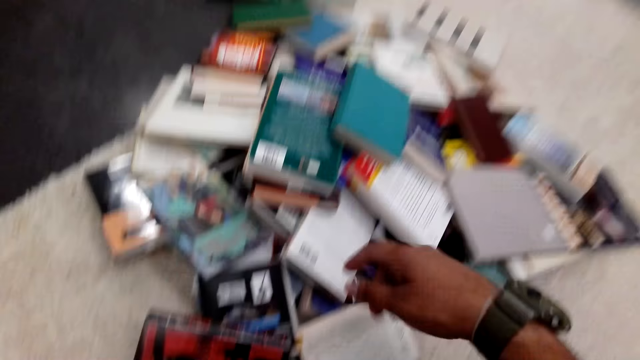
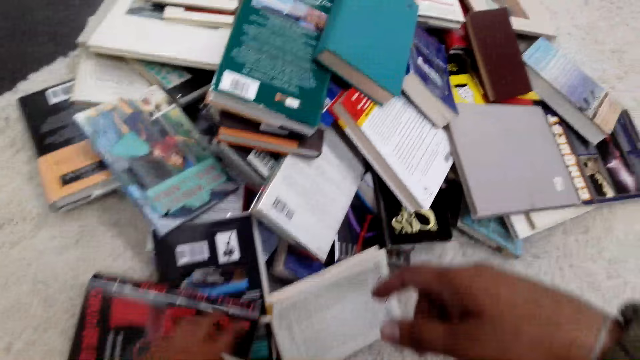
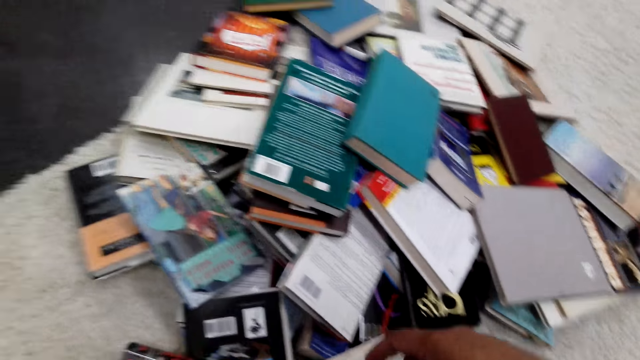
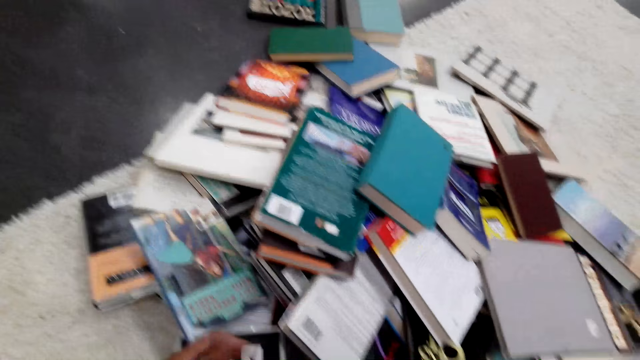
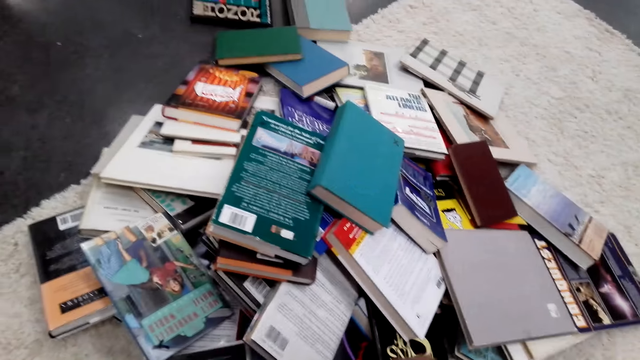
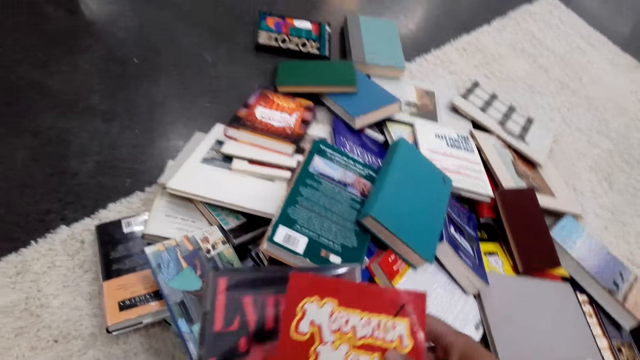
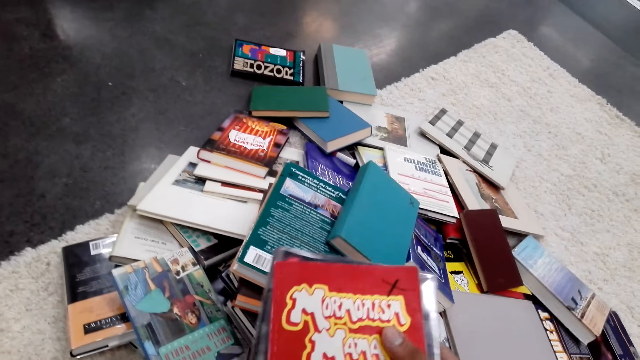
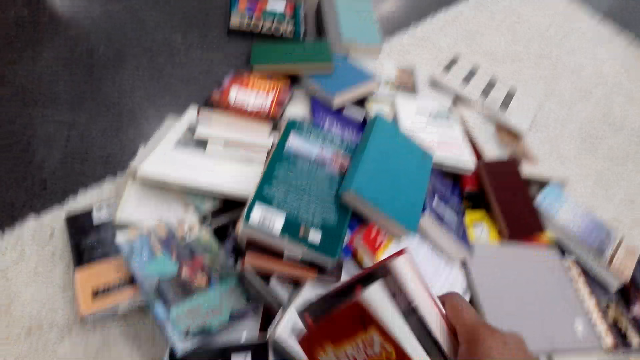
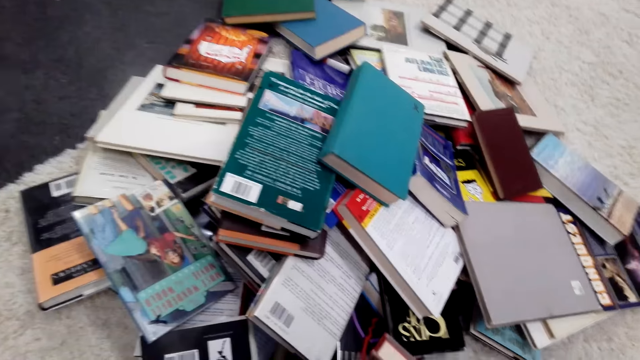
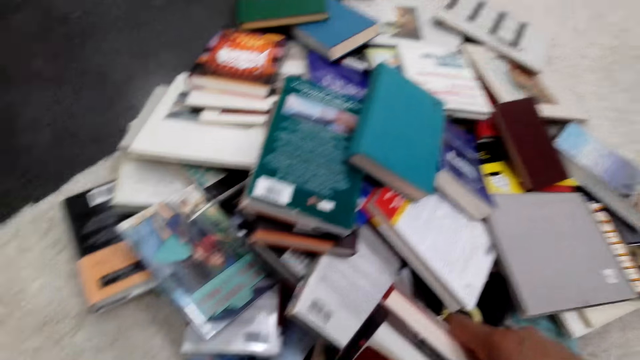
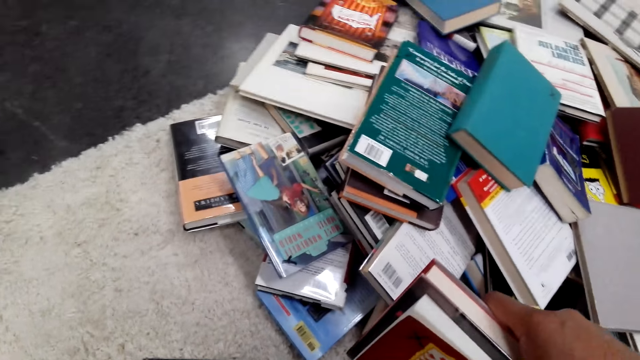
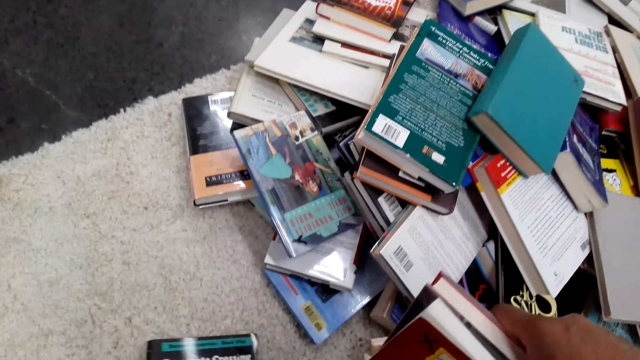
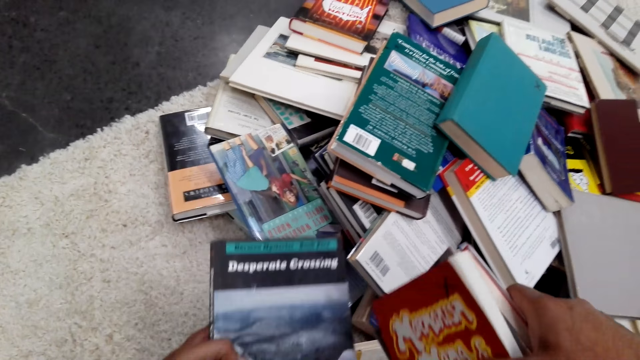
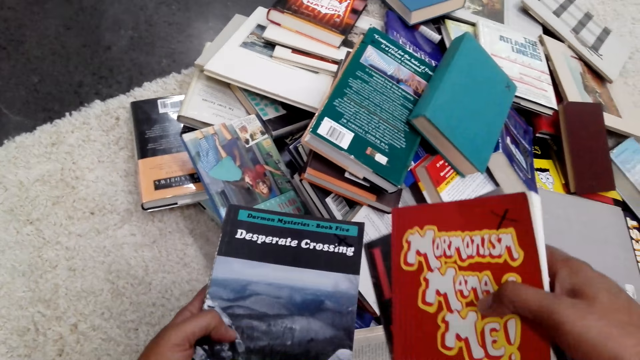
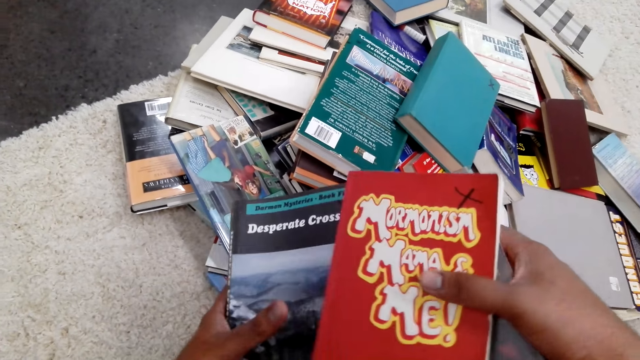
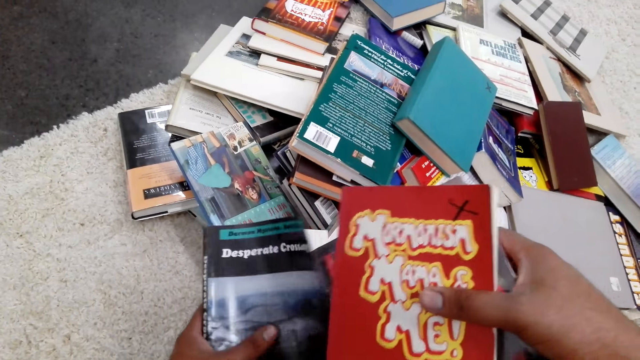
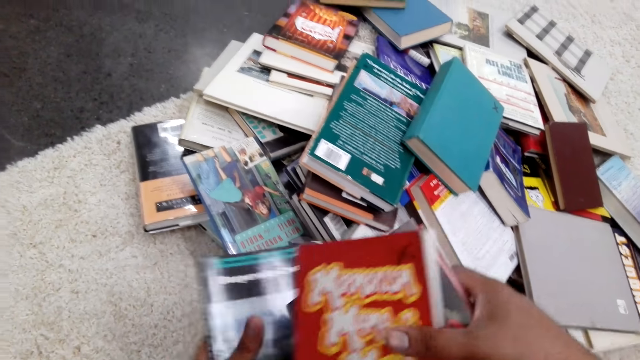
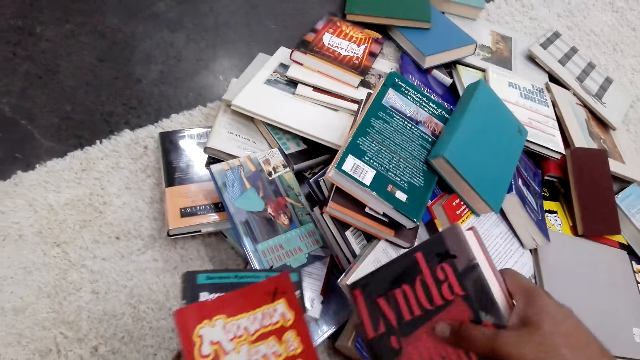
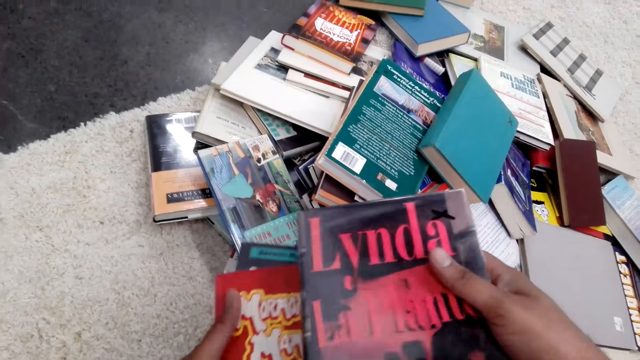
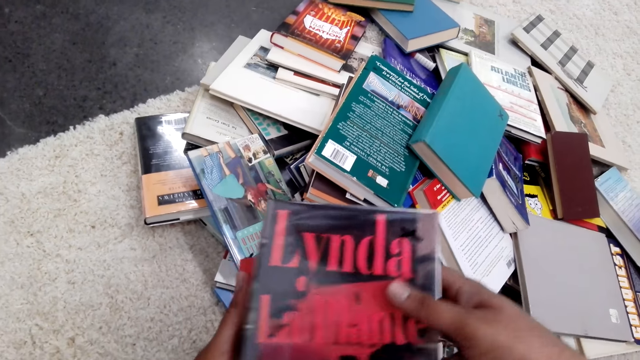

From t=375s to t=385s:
The camera wearer collects some books on the floor. They hold the book. They hold the book again. They align the books in their hands.

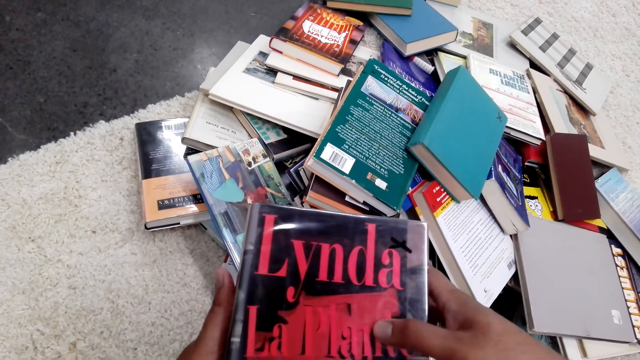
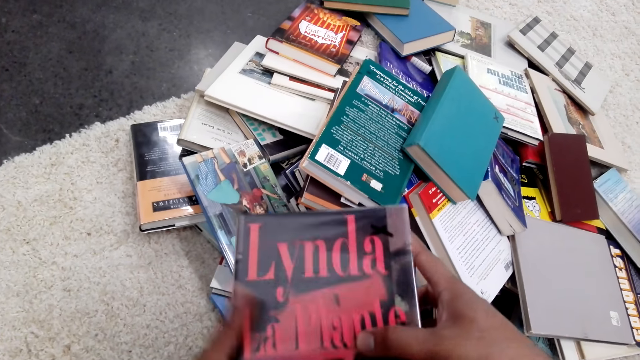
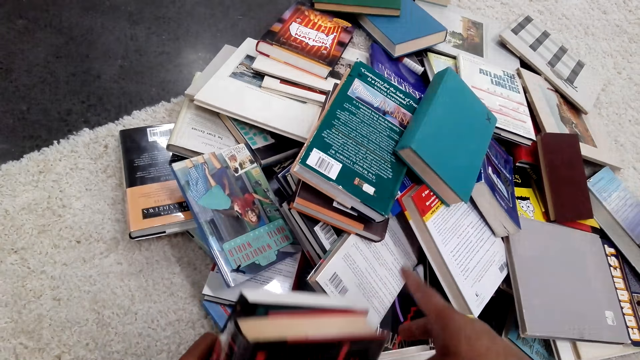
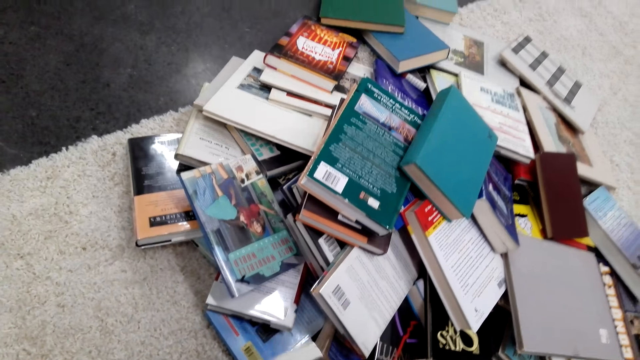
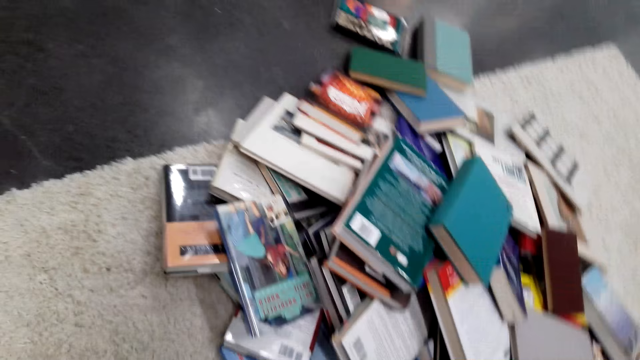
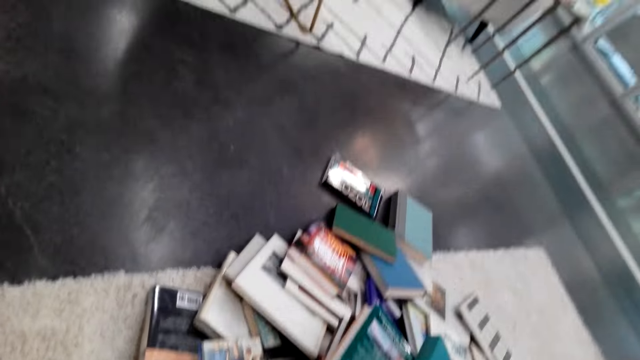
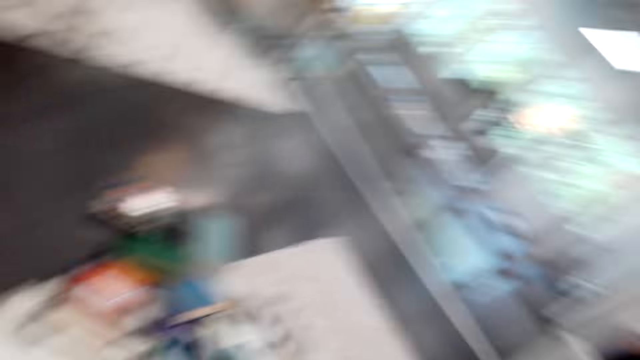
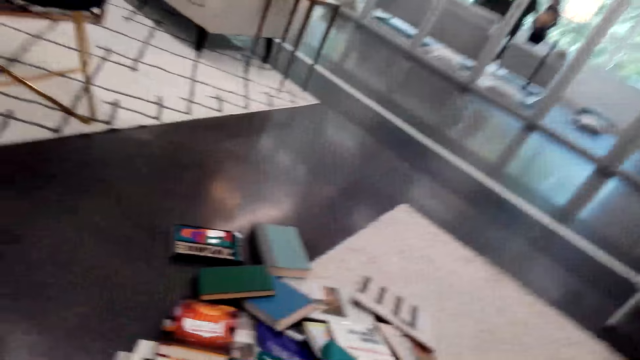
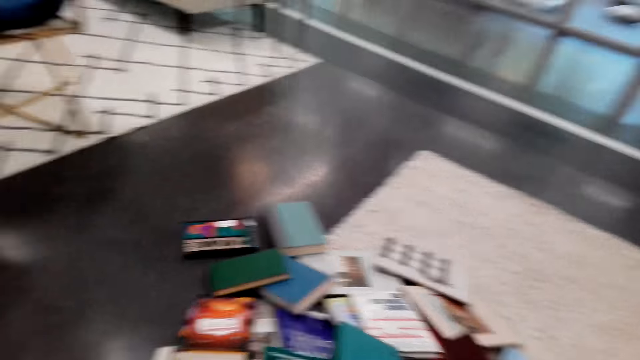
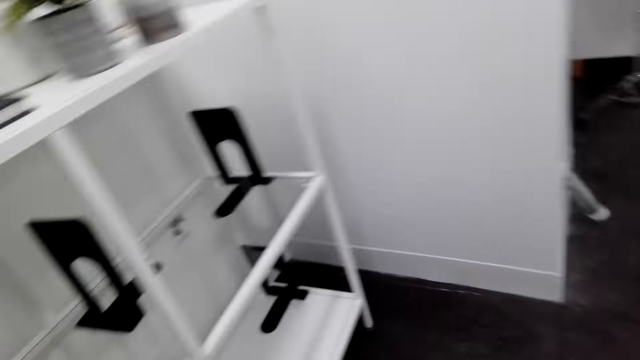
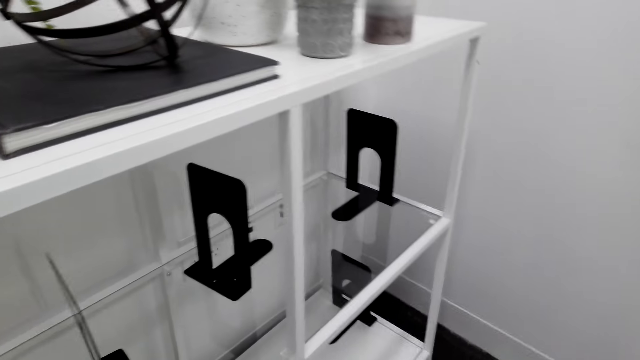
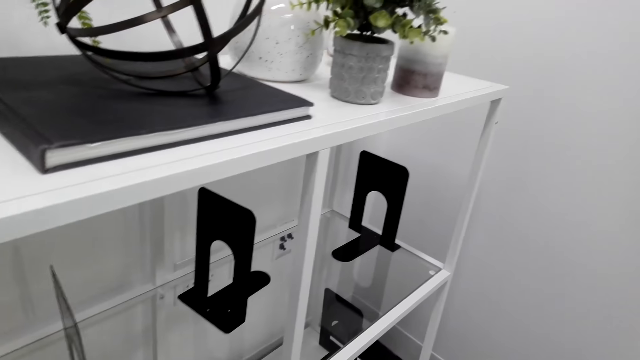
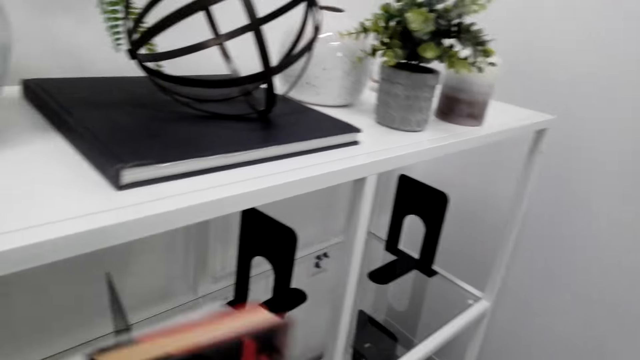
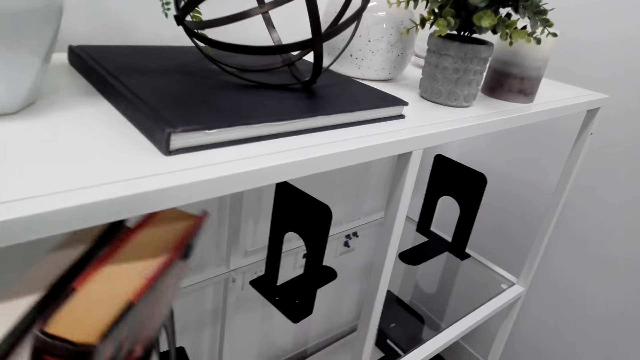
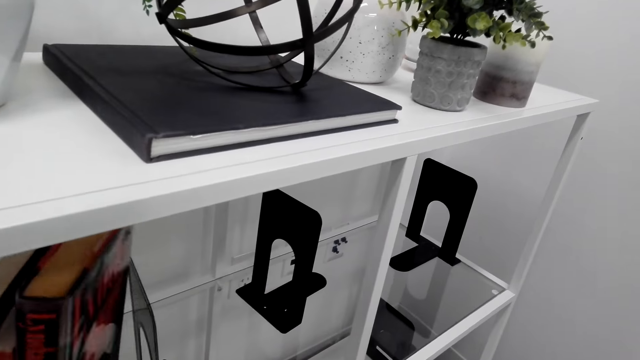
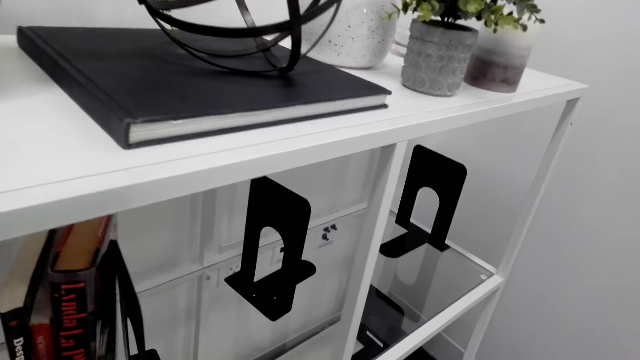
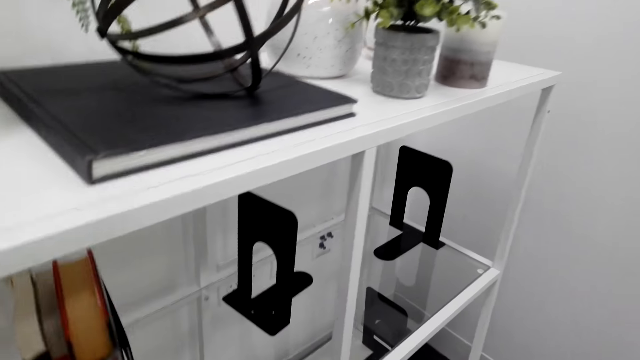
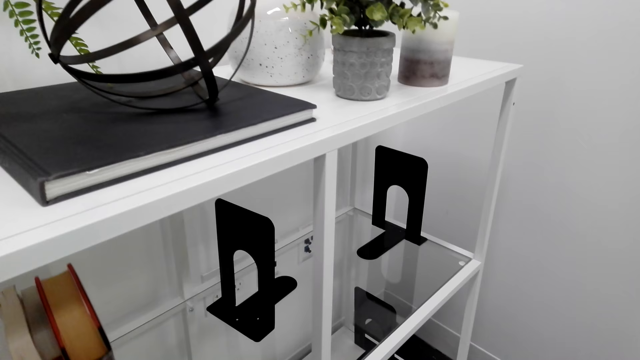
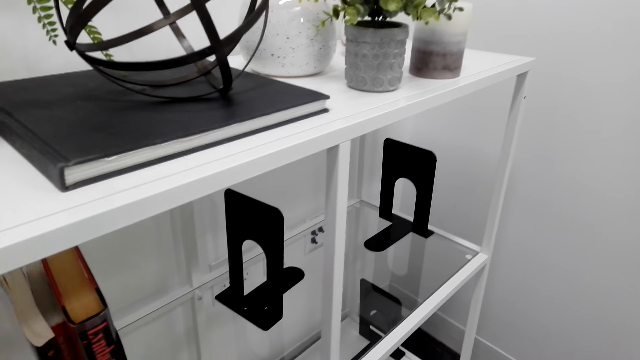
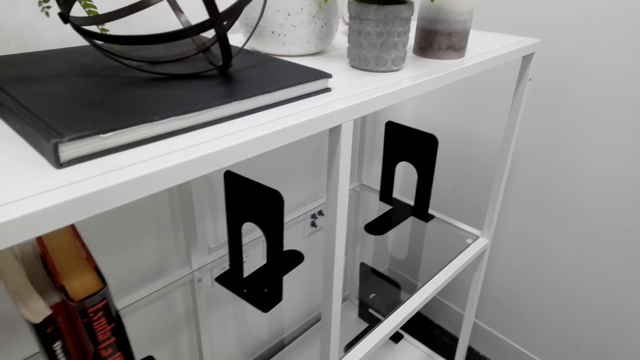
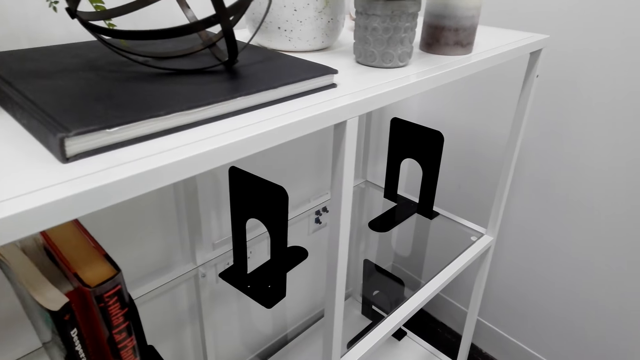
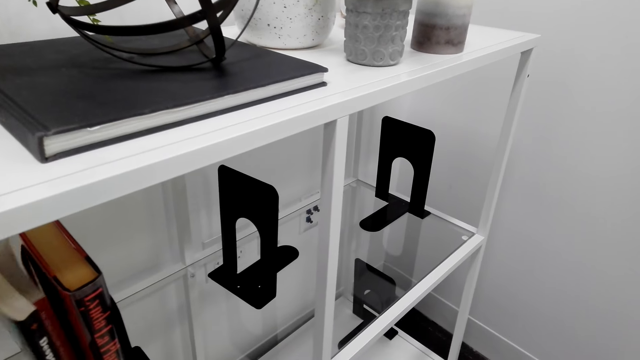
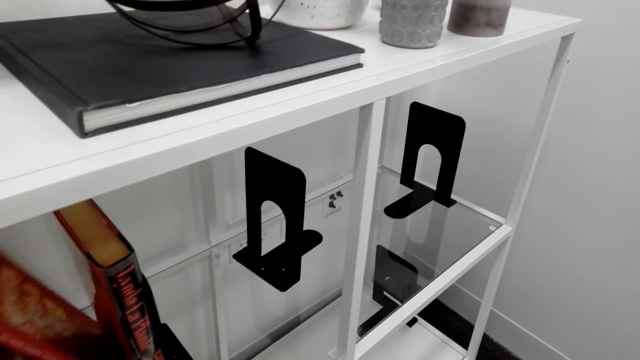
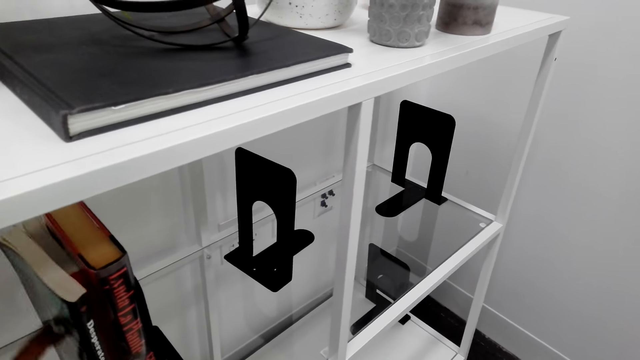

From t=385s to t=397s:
The camera wearer carries the books to the bookshelf. They arrange the book on the bookshelf.
